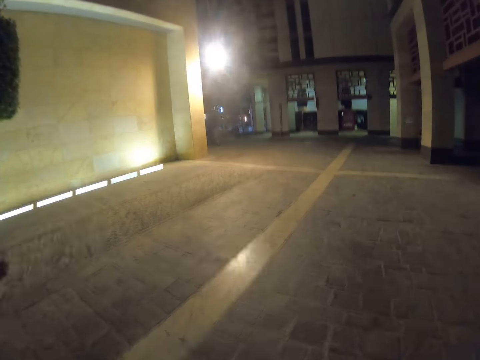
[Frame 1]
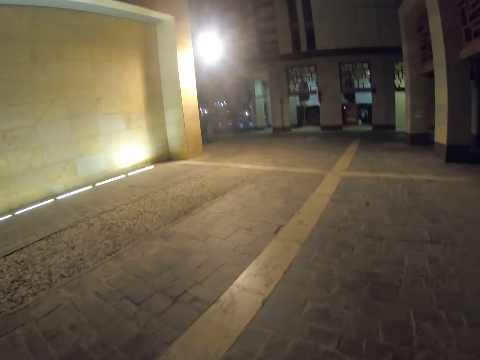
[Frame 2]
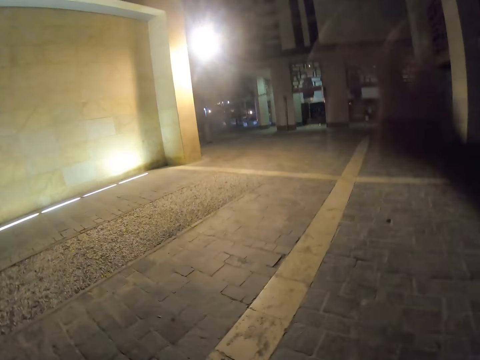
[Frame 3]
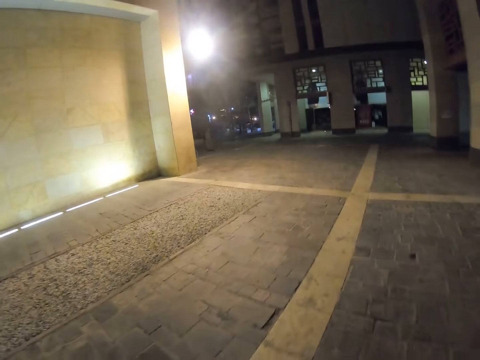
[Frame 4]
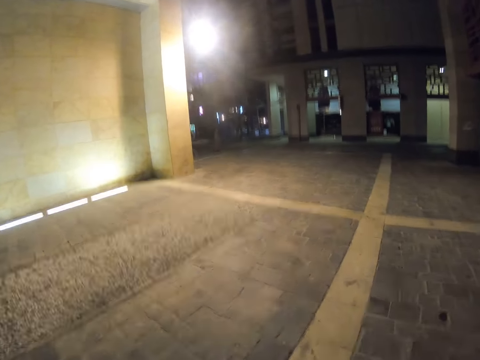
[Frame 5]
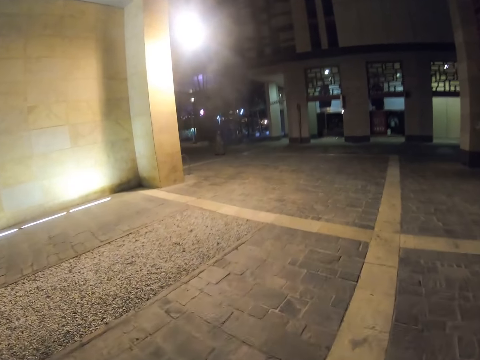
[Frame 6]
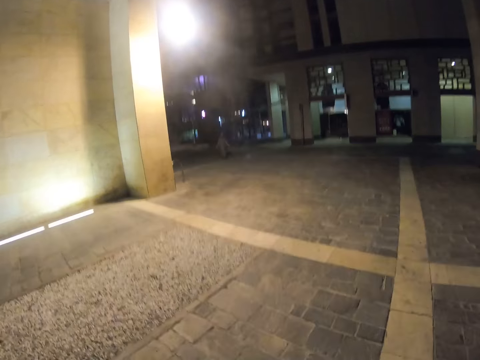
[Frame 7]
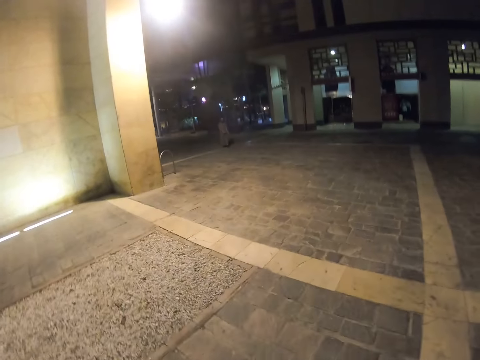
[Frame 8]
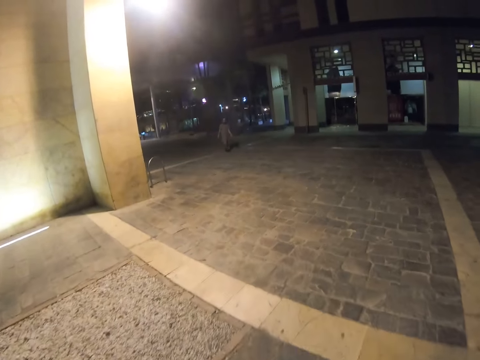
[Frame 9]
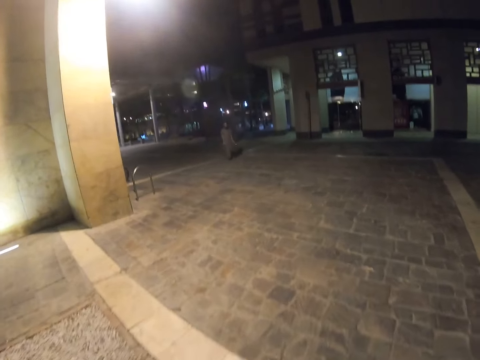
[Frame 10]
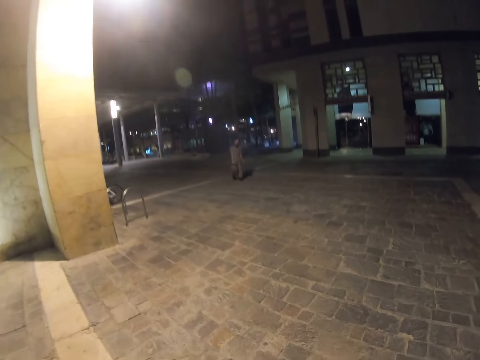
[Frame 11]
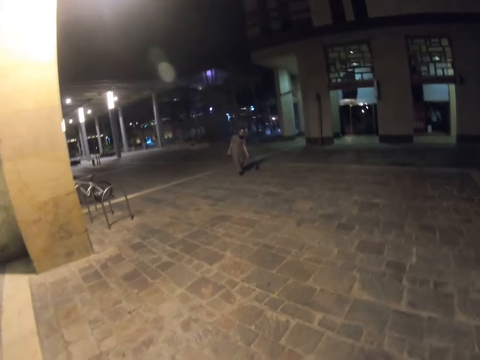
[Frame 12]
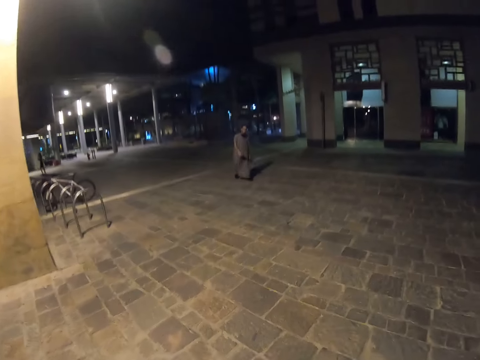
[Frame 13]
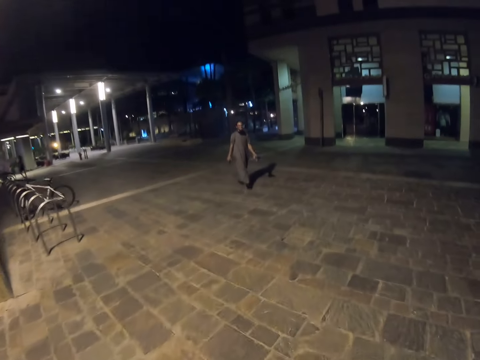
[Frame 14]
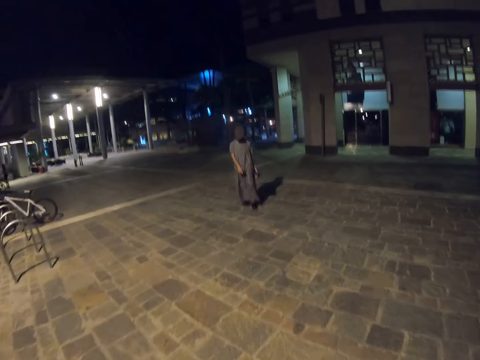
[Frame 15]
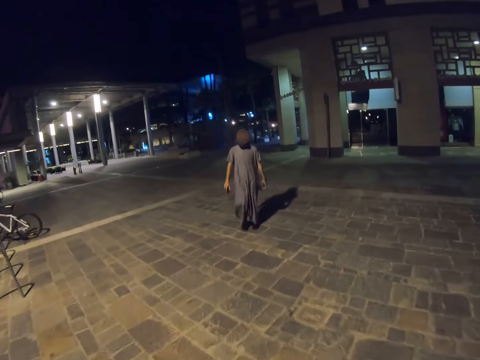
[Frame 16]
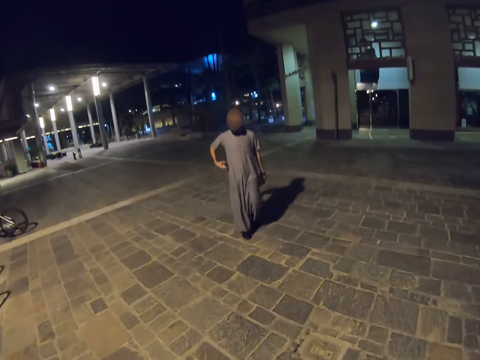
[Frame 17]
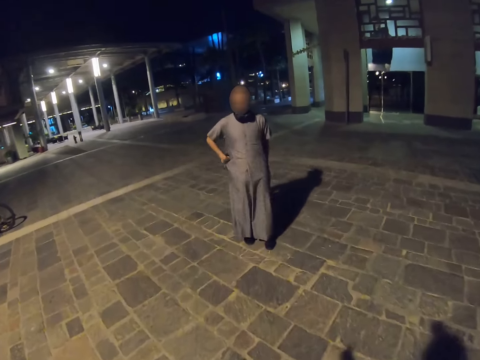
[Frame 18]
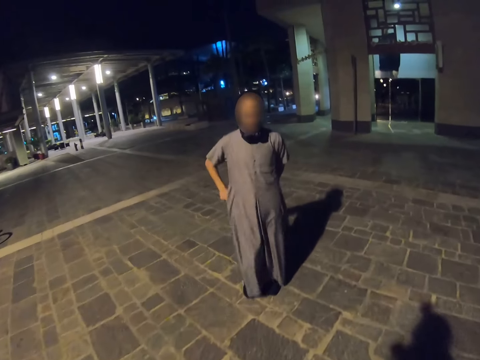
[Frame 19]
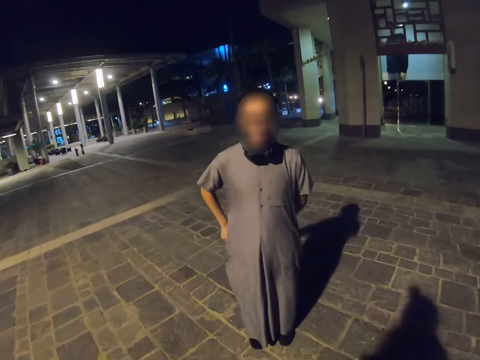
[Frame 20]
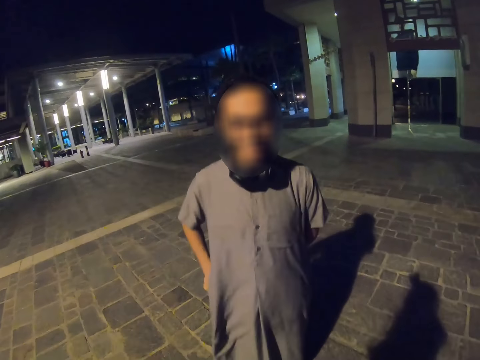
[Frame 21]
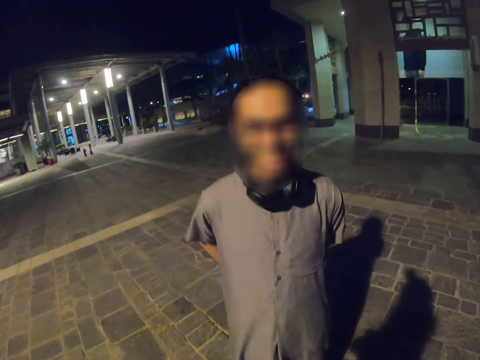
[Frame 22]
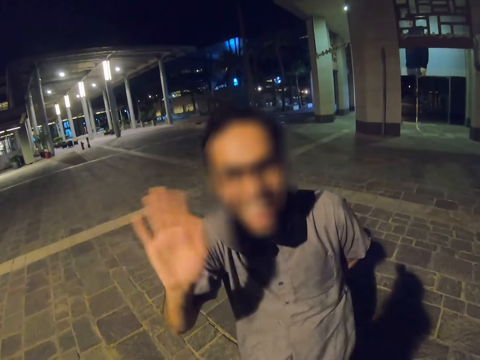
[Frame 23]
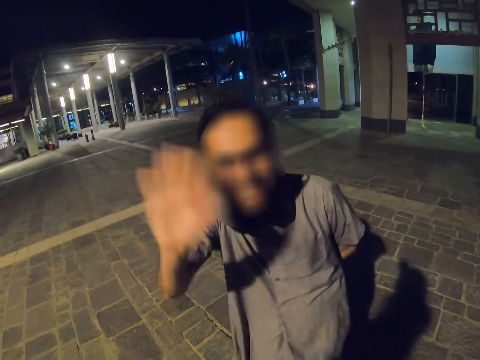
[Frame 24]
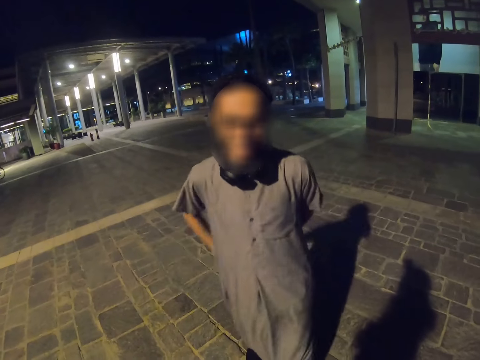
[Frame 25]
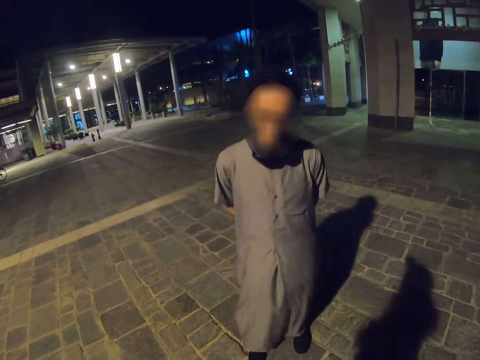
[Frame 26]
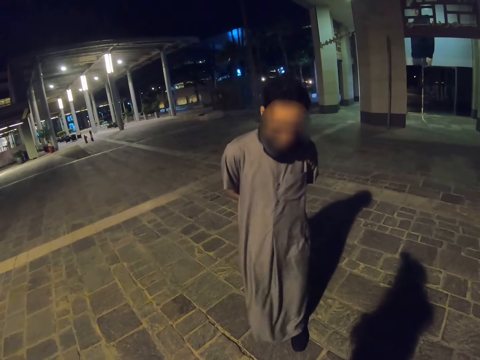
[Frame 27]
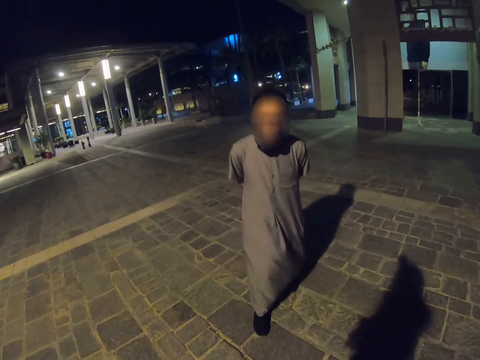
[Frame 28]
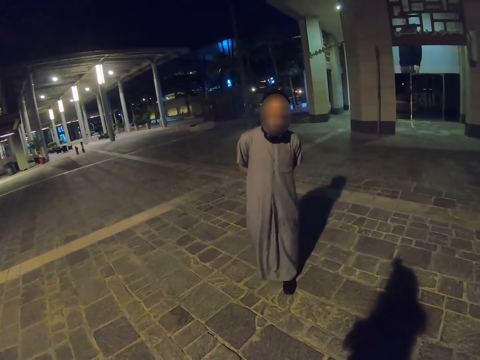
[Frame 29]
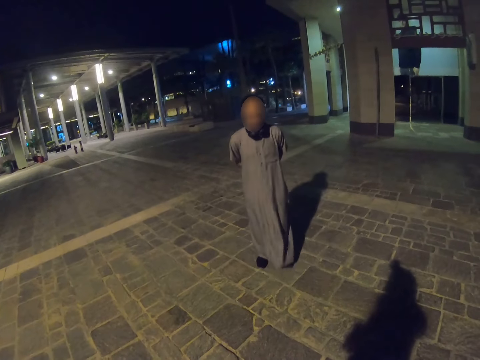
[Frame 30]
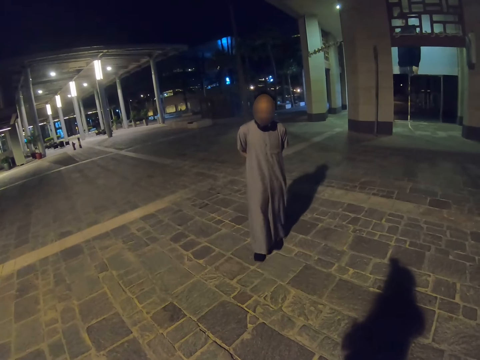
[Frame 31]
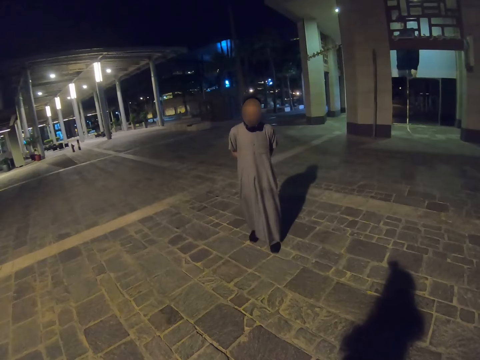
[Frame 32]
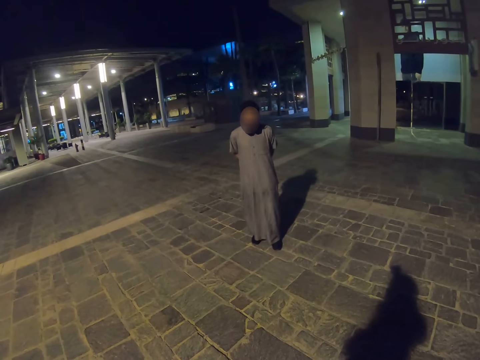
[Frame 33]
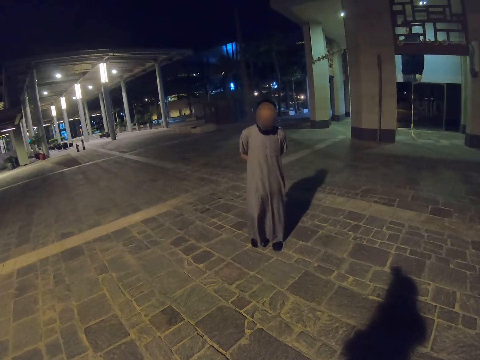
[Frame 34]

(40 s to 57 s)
The camera wearer waves at a man. They look around. They walk on the road. The man walks on the road. He puts the phone in a cloth. The camera wearer stops. The man waves at the camera wearer. He walks around and steps backwards.

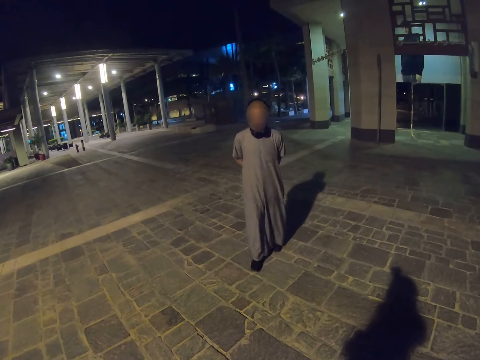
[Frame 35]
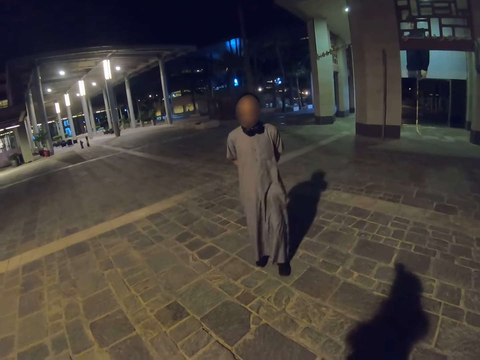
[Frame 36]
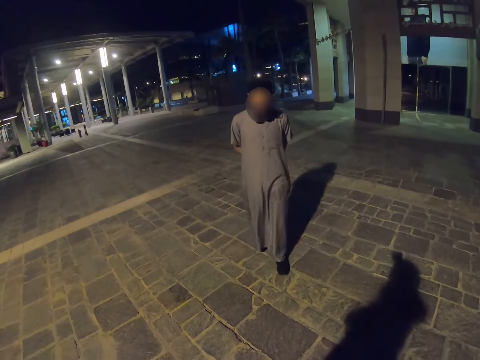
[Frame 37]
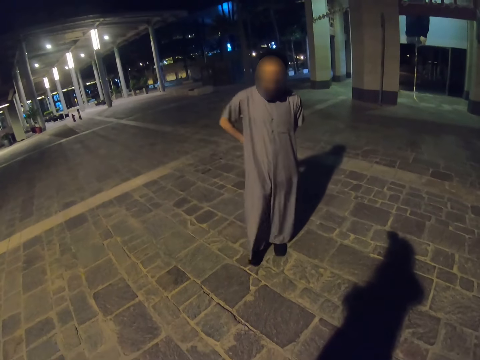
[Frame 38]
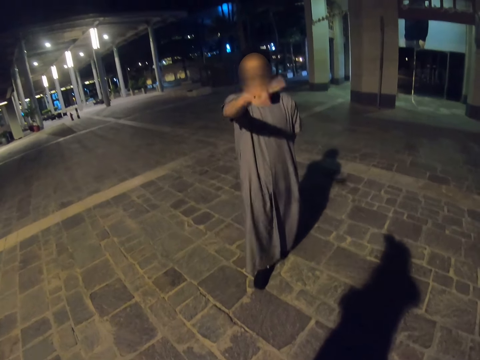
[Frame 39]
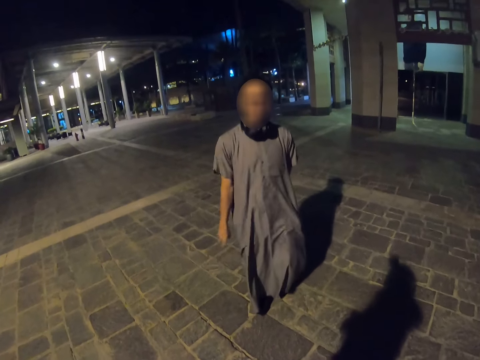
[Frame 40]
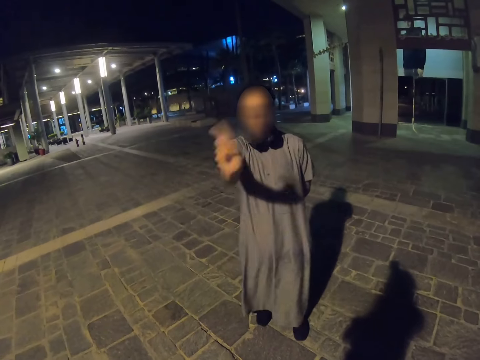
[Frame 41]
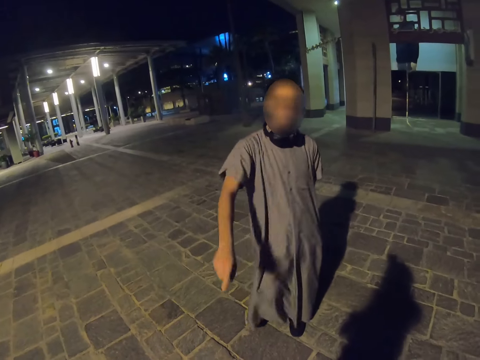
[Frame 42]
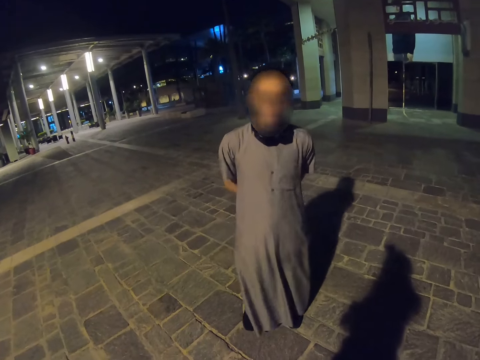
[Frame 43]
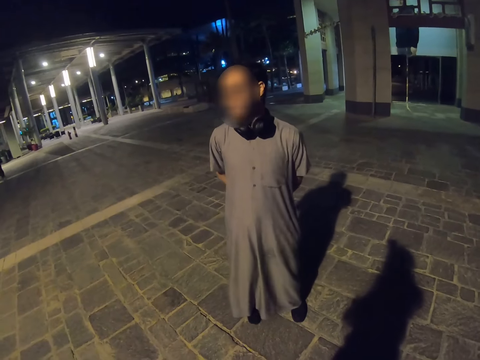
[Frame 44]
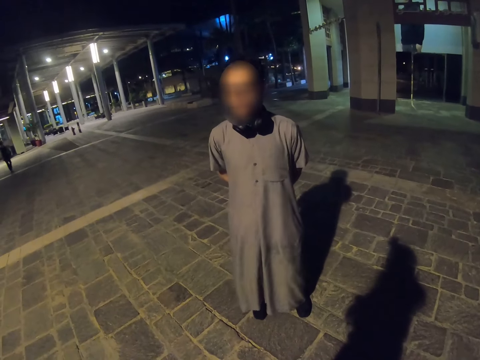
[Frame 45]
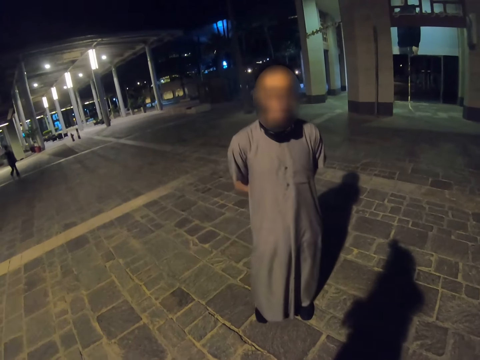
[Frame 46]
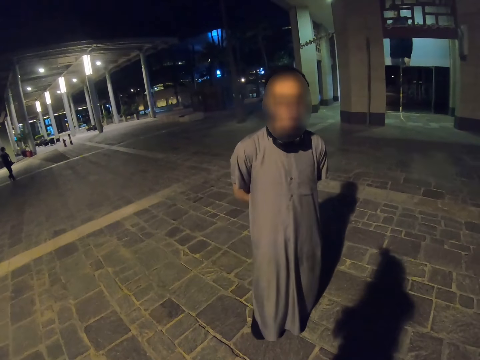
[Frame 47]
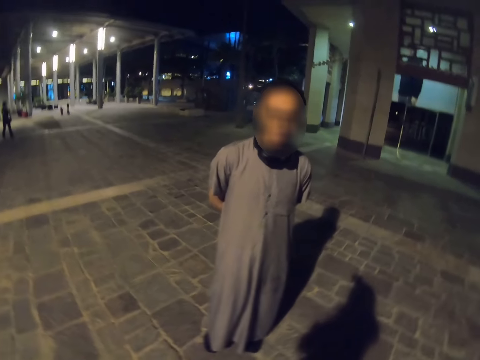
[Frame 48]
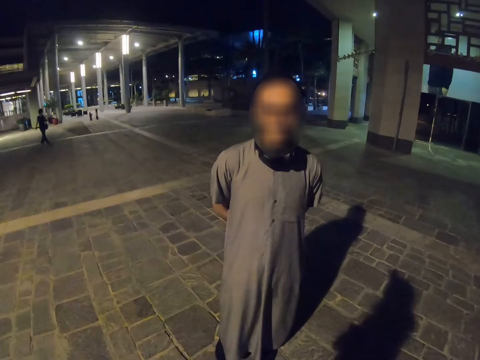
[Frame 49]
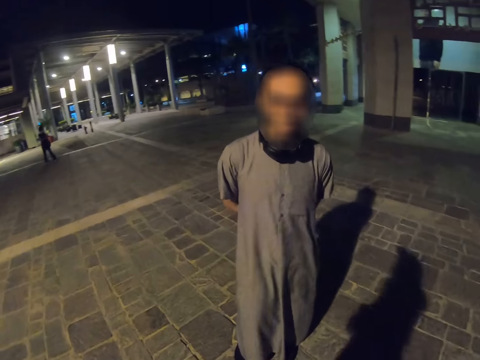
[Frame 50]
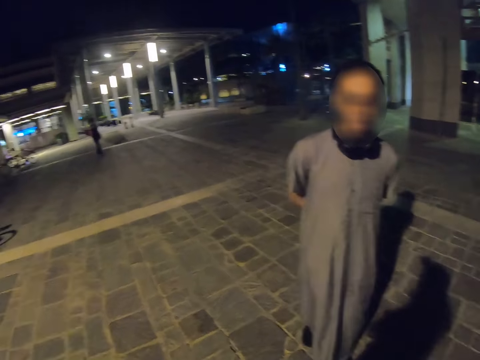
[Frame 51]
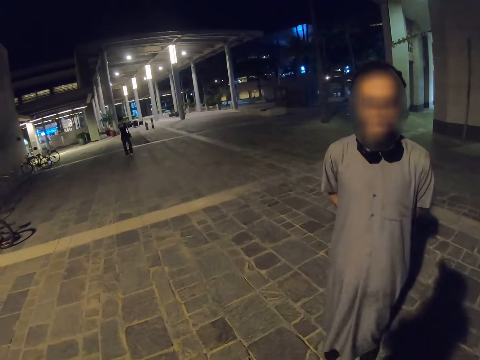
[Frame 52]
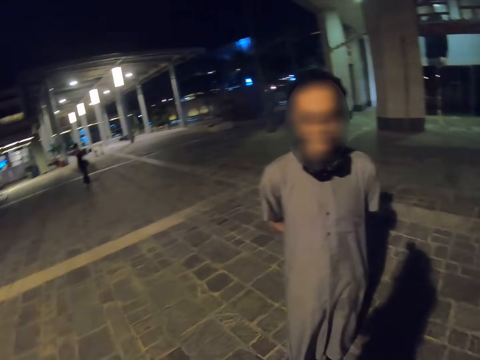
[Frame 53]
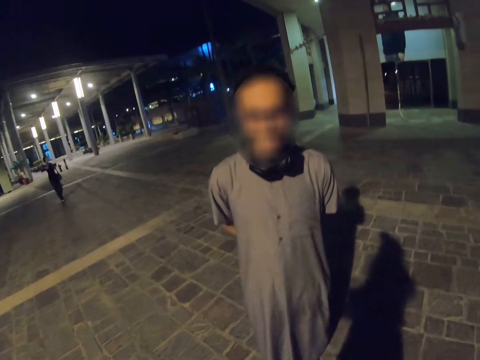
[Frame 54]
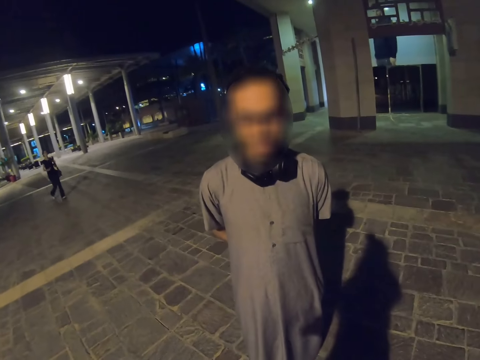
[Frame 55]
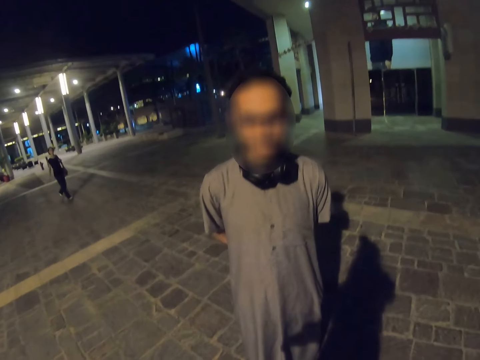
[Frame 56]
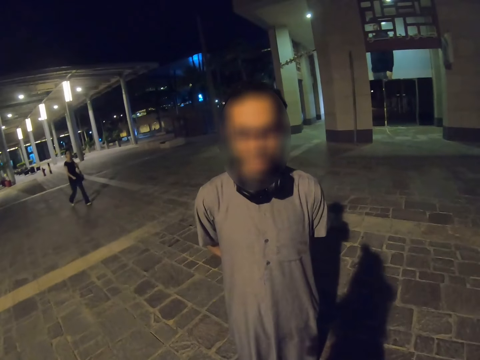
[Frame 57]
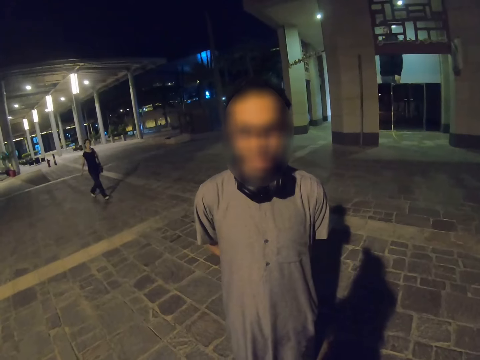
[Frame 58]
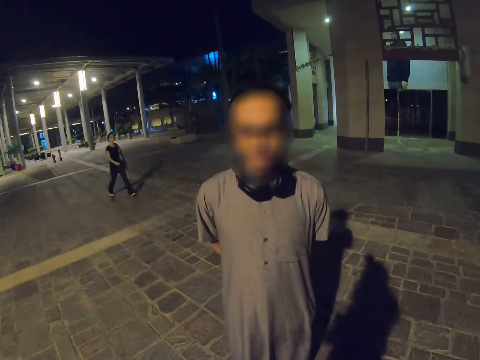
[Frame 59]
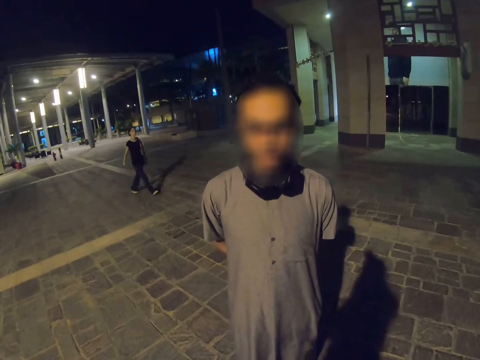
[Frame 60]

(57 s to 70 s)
The man walks on the road and lifts his right hand. He talks to the camera wearer and stops.
